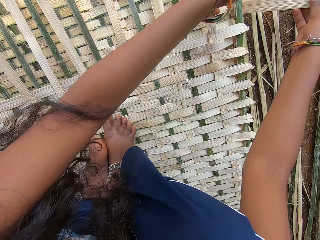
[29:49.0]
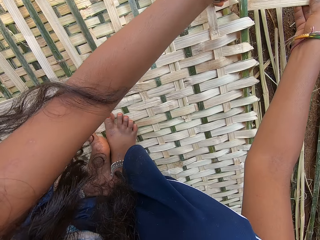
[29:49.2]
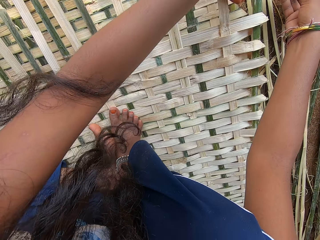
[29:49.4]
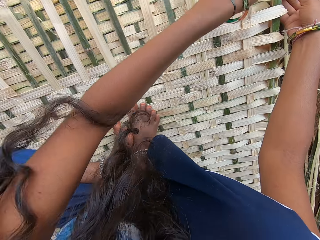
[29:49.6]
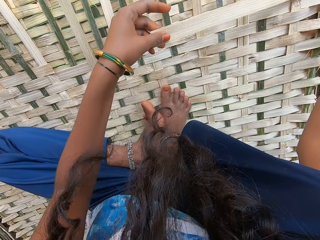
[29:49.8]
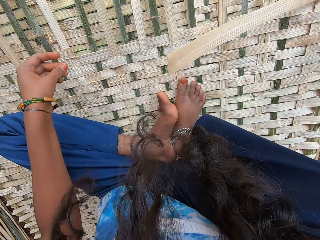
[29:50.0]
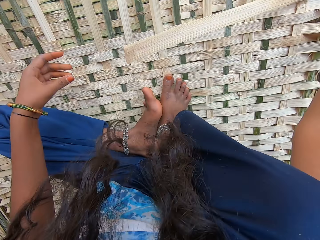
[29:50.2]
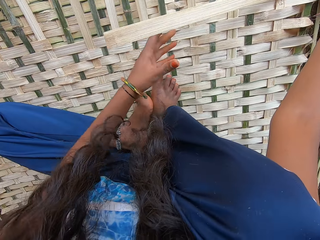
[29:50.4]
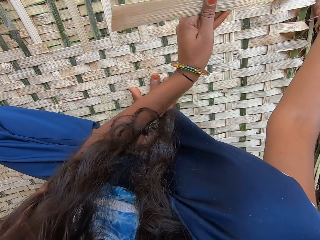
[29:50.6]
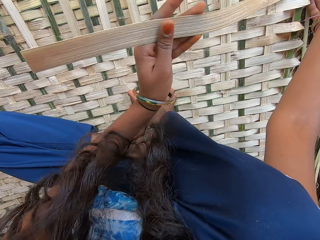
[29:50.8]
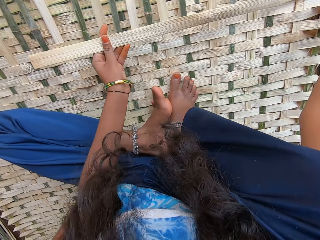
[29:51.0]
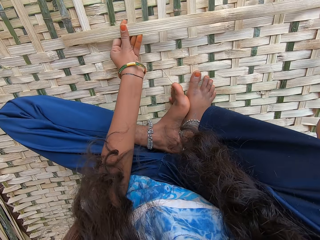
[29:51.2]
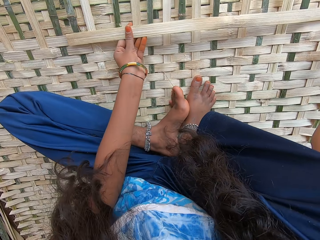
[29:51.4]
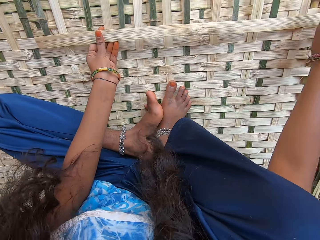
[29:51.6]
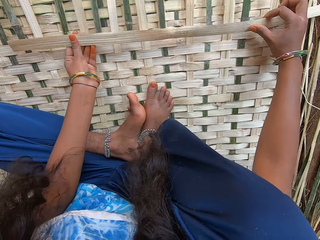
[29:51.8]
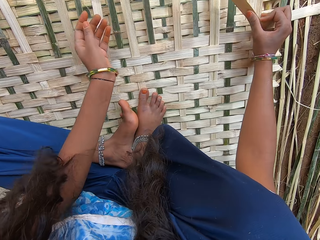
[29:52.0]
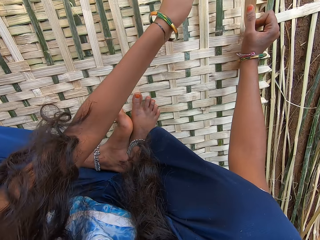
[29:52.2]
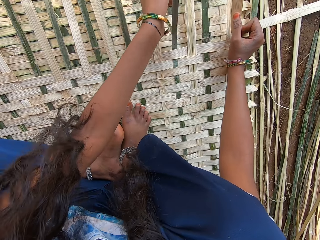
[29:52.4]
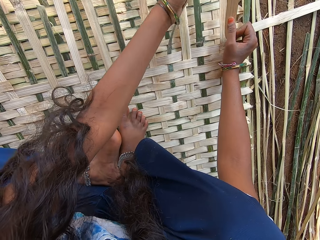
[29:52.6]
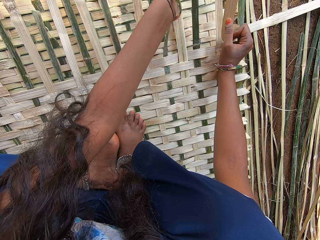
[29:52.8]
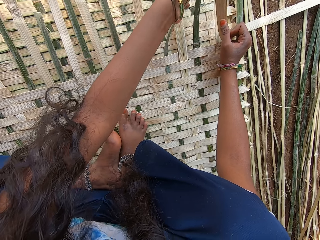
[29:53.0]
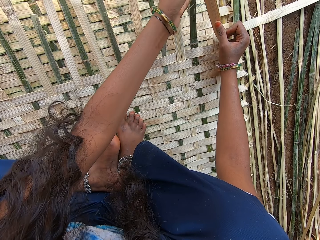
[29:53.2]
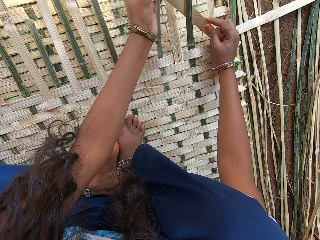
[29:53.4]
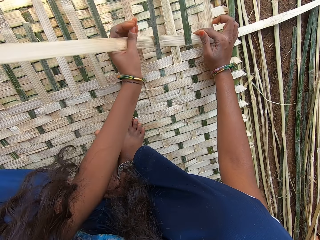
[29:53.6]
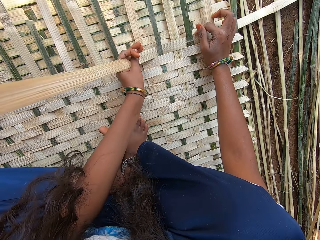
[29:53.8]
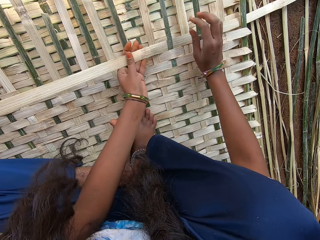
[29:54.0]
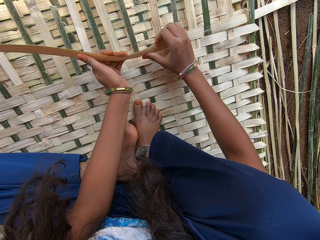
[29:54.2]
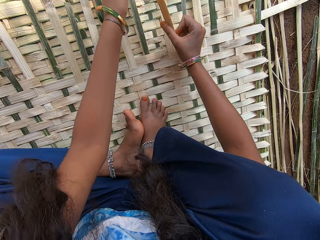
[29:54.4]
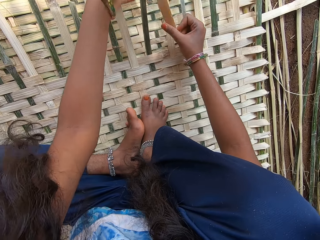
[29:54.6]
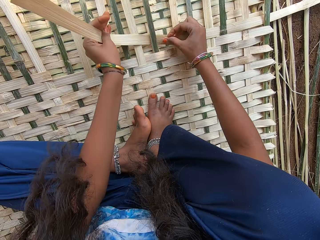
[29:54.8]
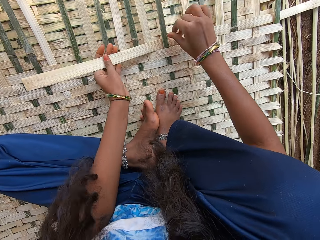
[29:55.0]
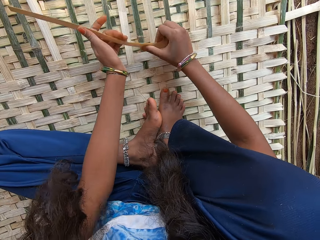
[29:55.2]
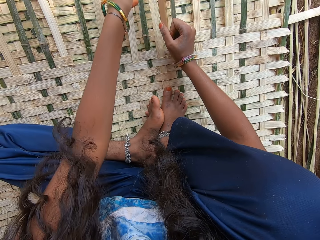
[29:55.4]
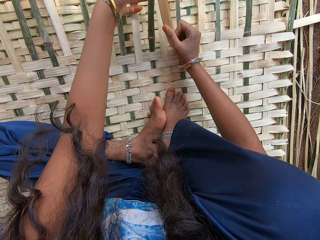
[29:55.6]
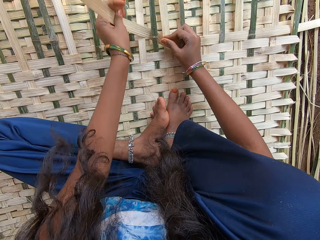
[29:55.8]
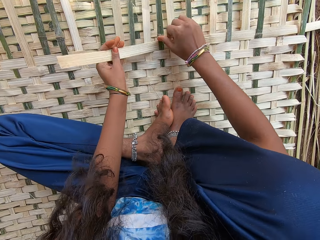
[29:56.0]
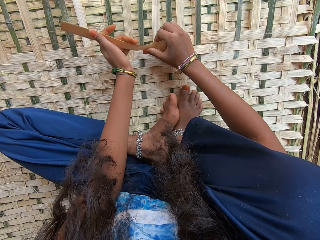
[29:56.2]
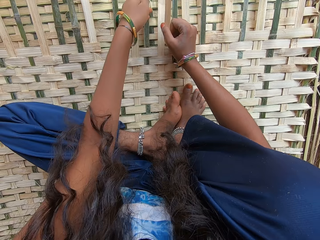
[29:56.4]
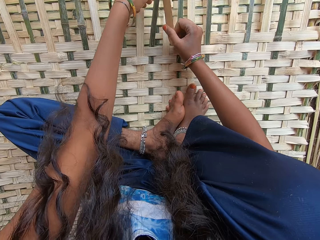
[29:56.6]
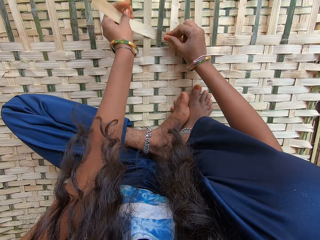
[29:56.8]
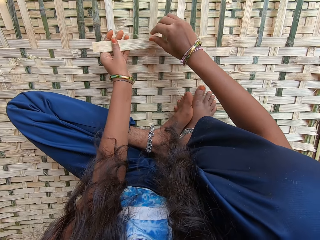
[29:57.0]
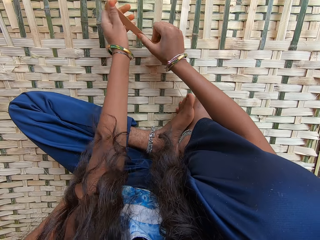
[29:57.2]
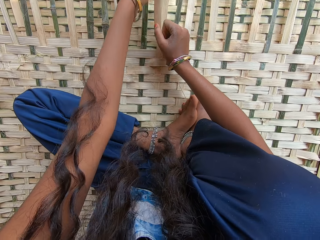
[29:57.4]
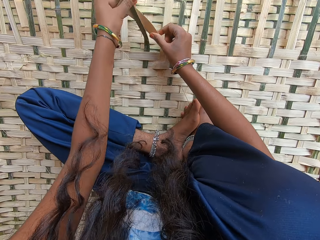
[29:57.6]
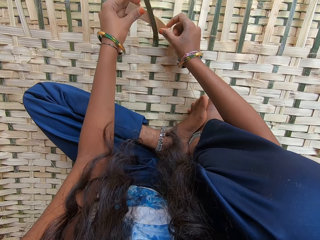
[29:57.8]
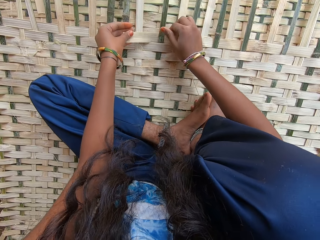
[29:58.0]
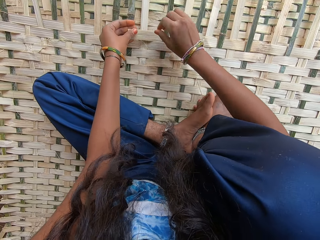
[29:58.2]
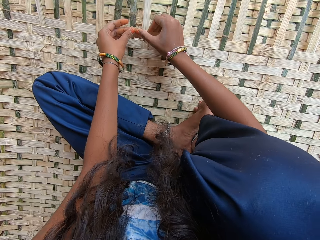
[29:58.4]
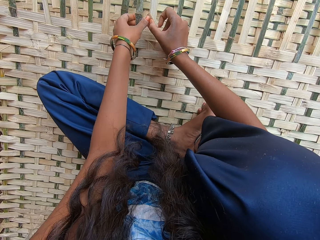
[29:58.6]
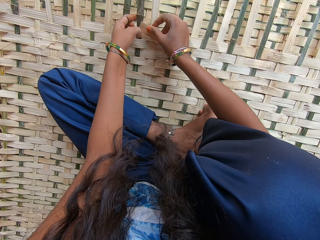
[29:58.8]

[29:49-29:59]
The camera wearer weaves something with bamboo. They make a papyrus reed mat by hand.

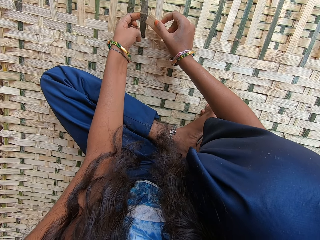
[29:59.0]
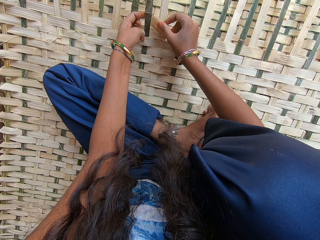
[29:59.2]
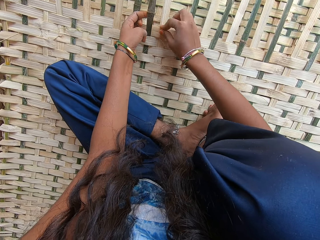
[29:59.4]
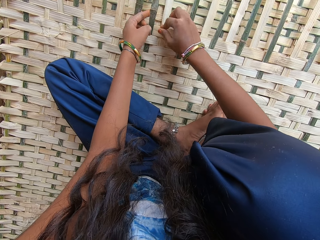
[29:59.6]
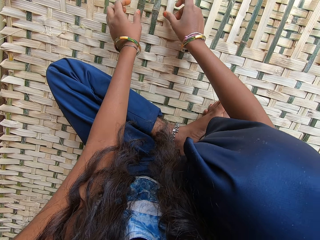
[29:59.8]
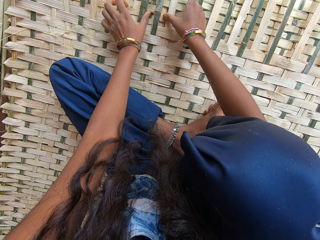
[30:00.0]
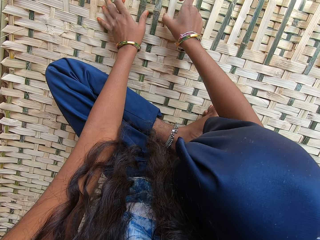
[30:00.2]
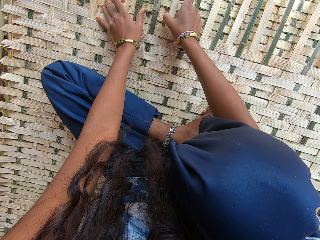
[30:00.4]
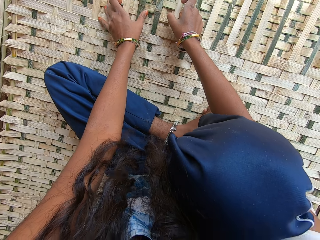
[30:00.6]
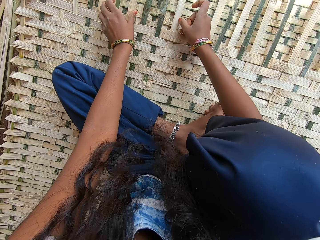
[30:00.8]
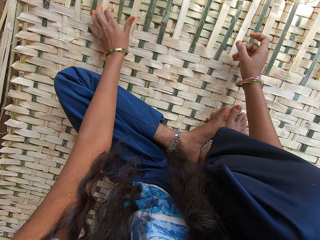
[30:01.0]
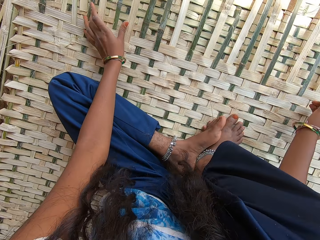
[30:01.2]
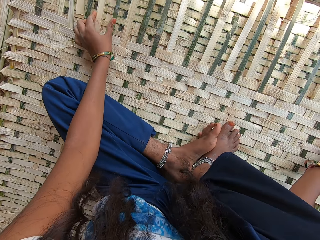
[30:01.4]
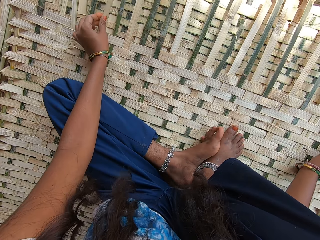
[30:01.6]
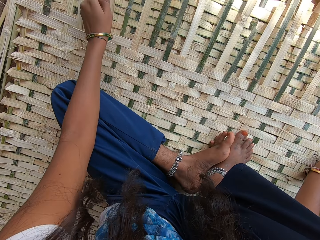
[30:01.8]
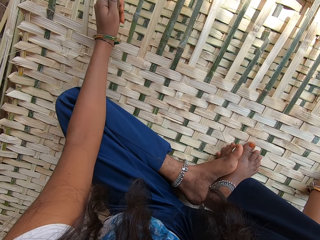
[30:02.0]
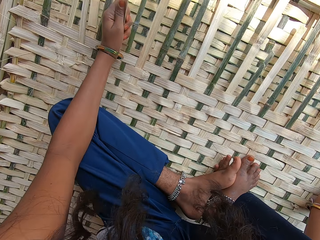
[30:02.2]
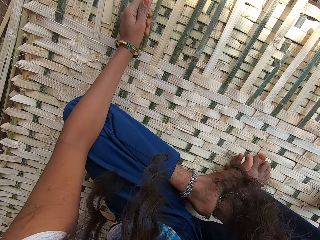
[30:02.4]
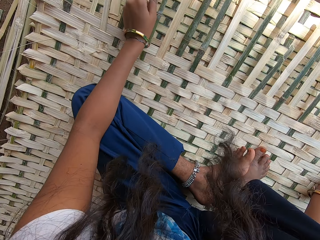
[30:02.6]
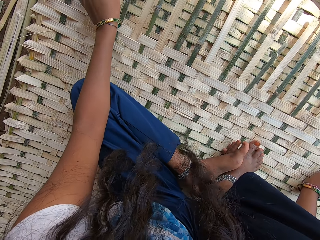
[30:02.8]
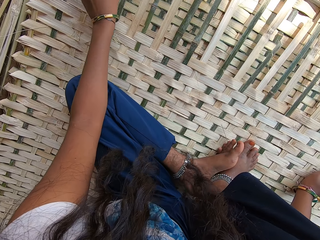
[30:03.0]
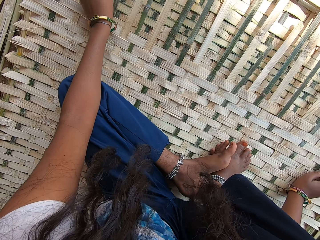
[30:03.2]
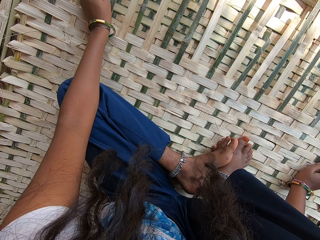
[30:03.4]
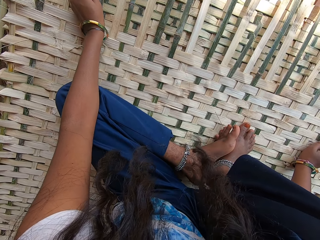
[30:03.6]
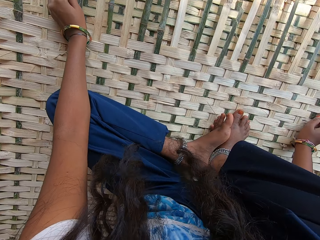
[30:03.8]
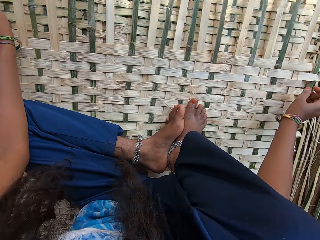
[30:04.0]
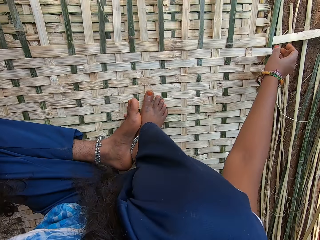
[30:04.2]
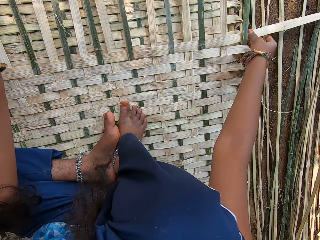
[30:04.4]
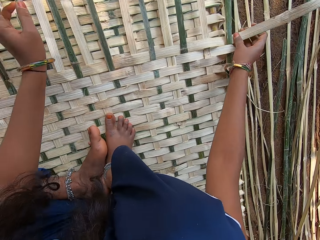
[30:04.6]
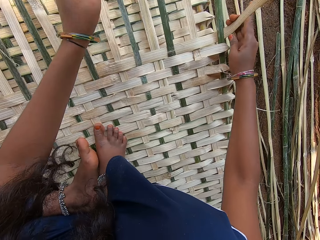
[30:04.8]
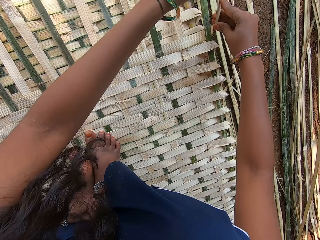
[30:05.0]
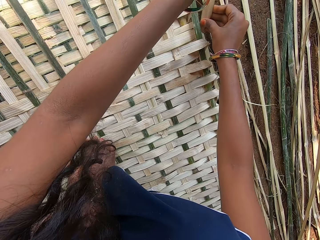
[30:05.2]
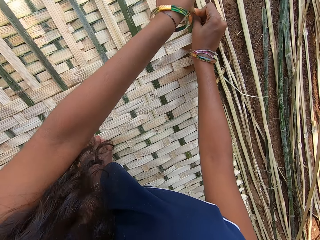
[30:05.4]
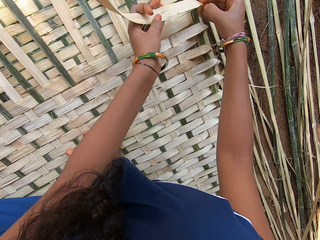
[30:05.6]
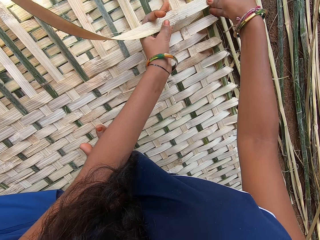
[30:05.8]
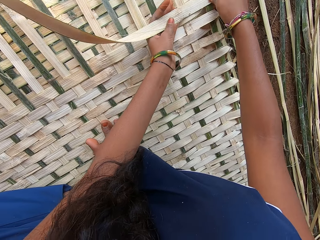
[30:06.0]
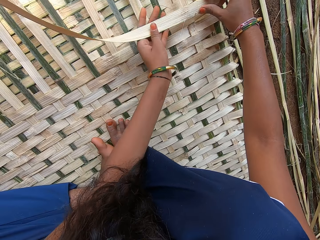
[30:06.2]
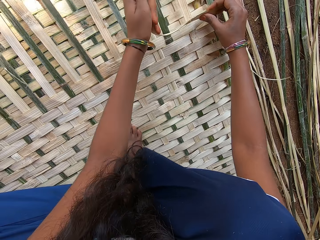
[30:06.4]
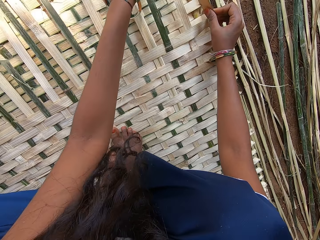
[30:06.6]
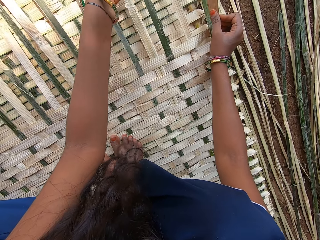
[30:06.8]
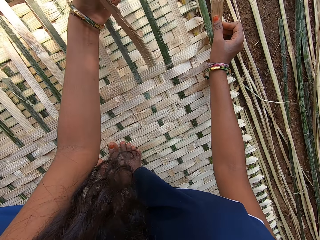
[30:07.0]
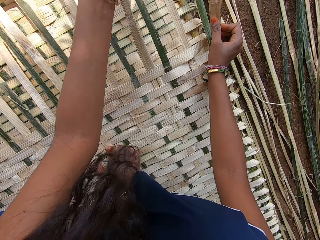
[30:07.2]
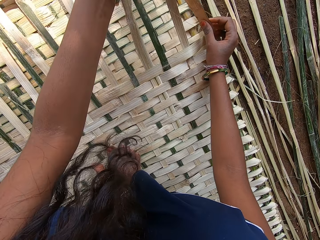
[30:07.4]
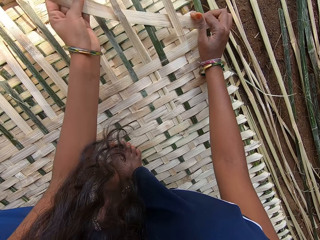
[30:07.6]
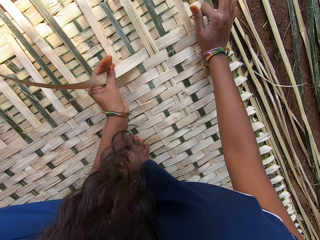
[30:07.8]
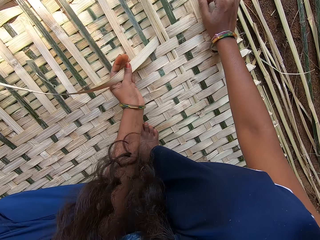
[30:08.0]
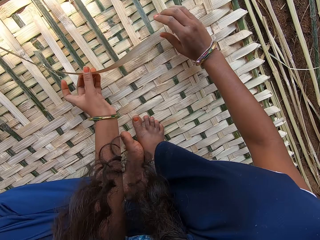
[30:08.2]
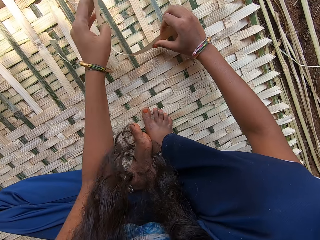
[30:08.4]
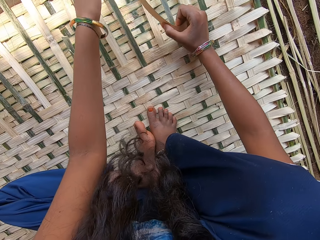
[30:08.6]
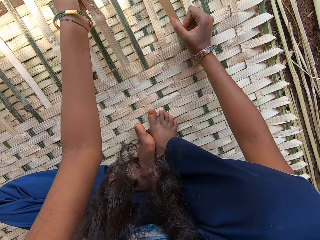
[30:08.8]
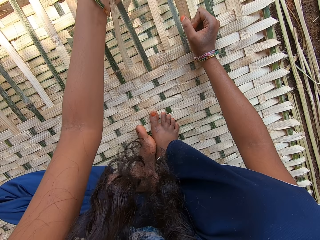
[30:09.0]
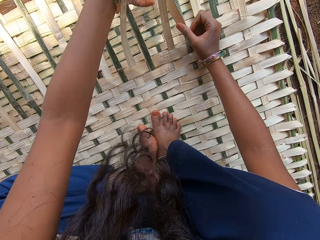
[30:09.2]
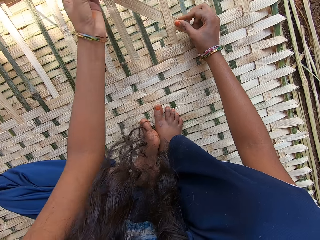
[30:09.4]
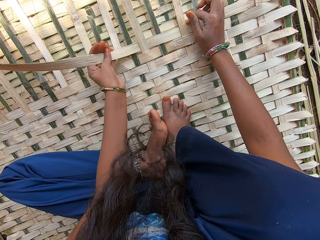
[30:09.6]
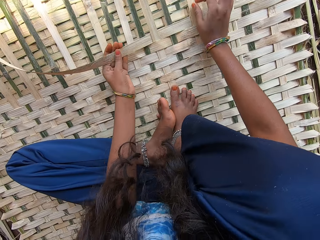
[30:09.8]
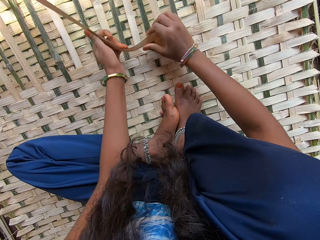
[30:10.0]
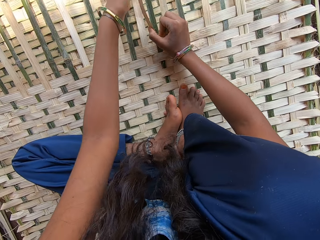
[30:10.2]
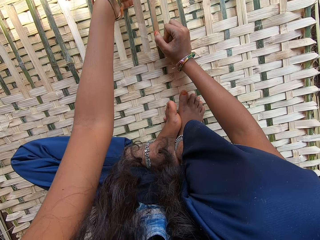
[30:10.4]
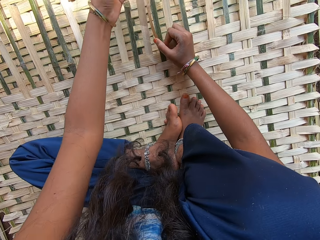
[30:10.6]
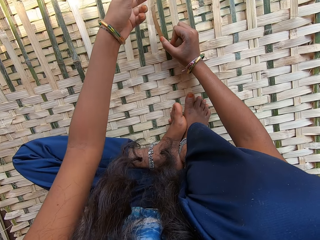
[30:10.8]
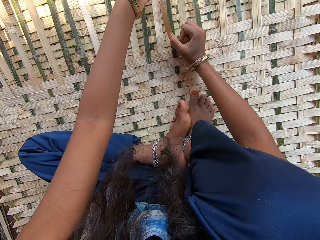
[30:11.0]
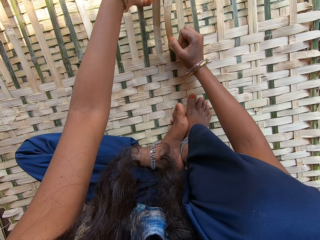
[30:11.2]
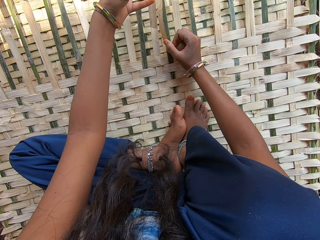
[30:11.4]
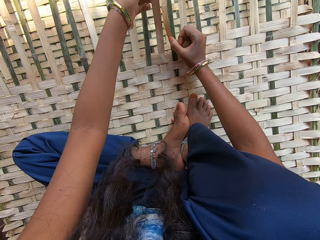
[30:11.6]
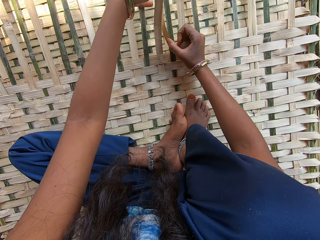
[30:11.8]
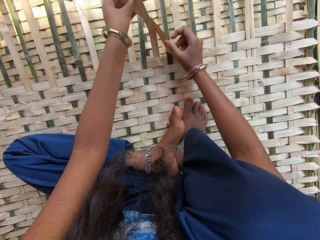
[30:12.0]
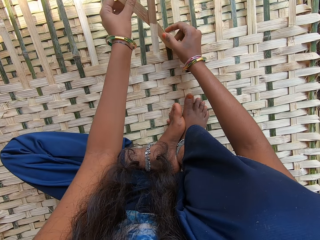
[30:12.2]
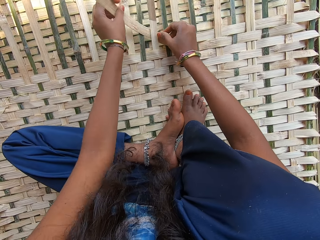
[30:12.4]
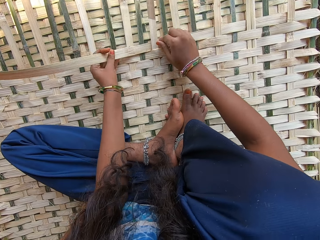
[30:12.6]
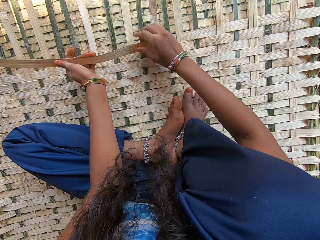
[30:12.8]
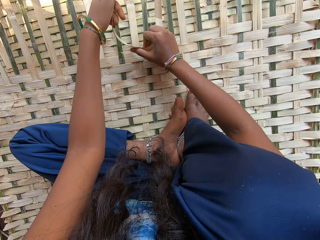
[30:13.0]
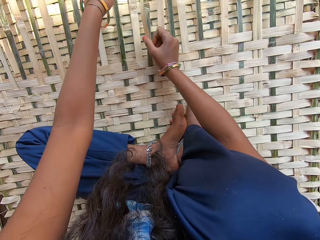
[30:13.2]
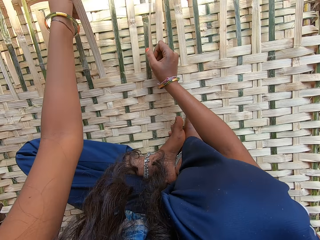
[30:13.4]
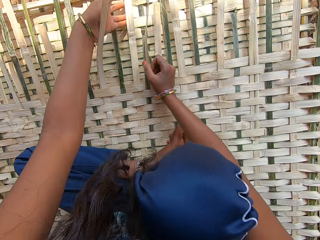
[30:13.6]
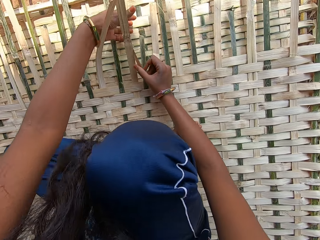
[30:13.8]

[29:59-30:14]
The camera wearer moves a bamboo reed. They fix bamboo reeds. They turn the bamboo reed. They weave something with bamboo.
